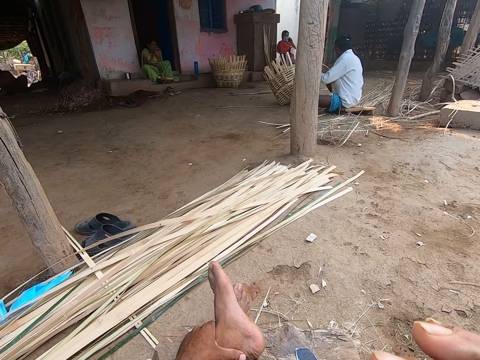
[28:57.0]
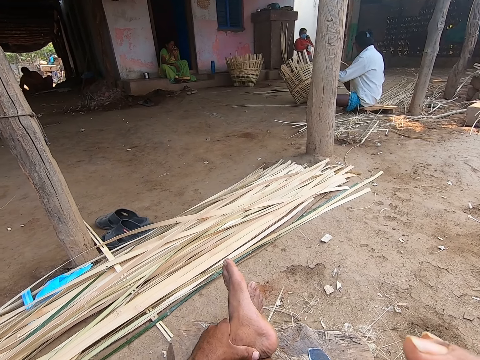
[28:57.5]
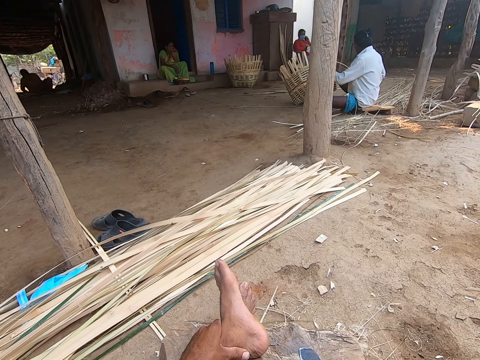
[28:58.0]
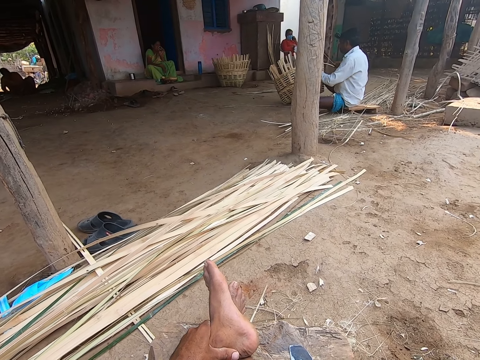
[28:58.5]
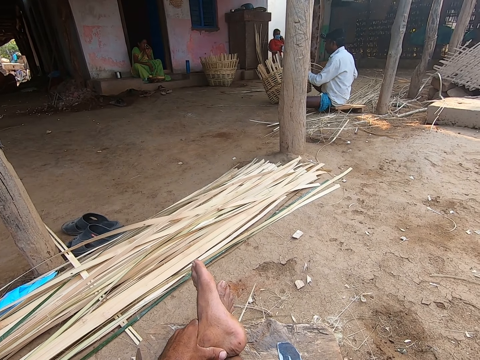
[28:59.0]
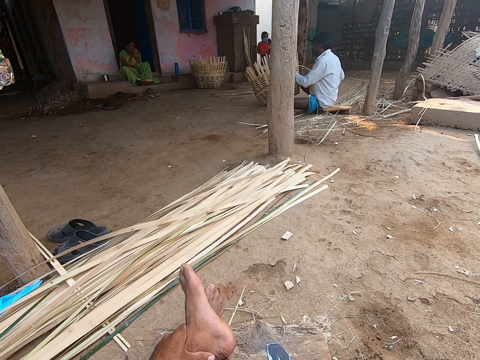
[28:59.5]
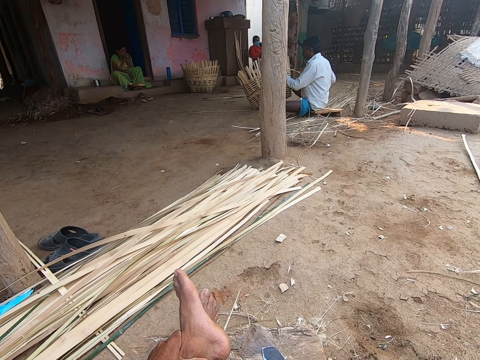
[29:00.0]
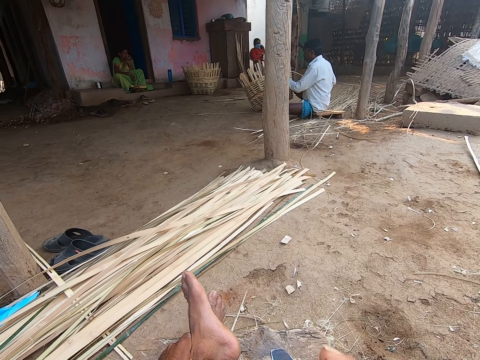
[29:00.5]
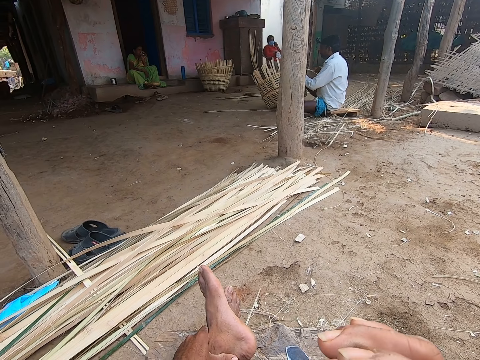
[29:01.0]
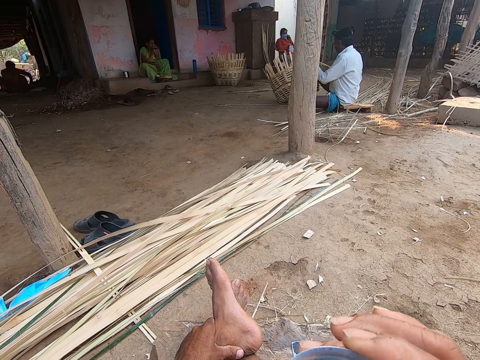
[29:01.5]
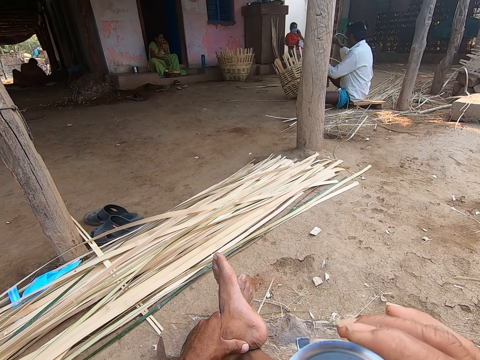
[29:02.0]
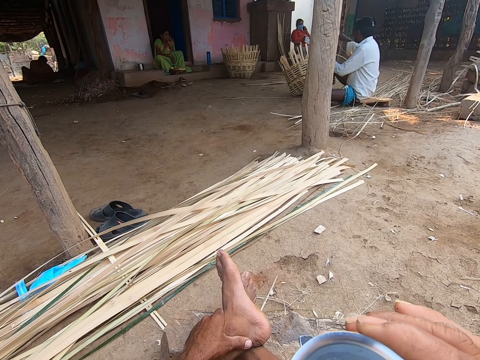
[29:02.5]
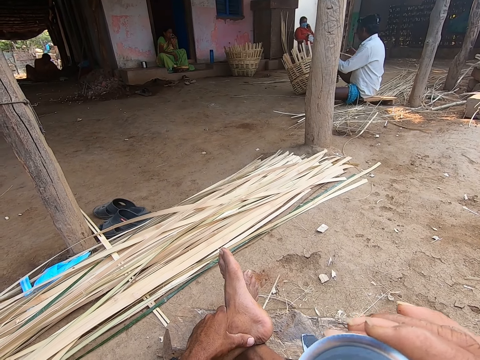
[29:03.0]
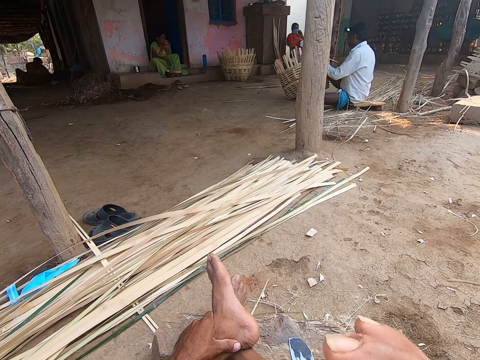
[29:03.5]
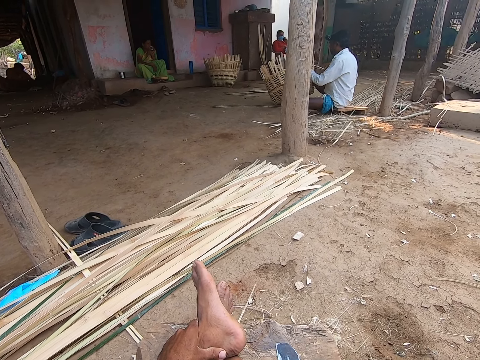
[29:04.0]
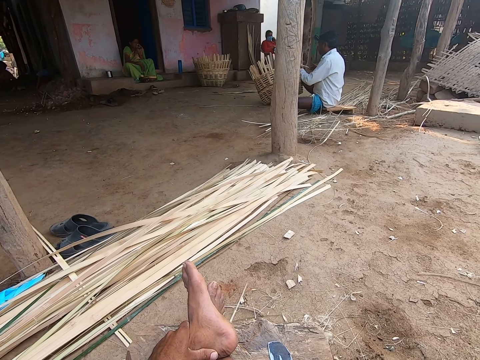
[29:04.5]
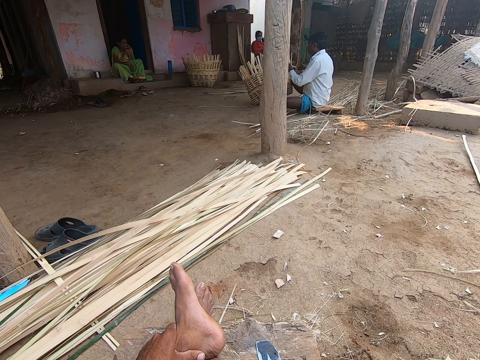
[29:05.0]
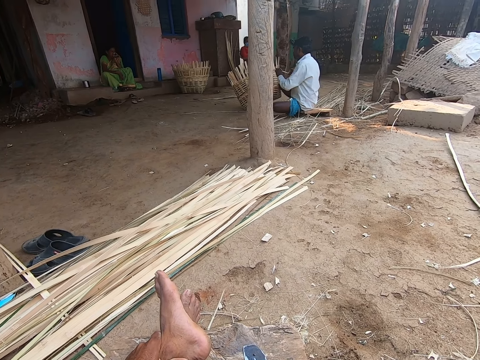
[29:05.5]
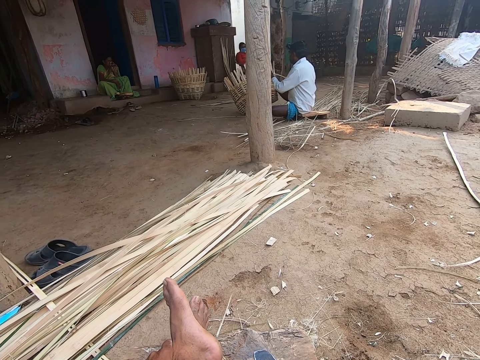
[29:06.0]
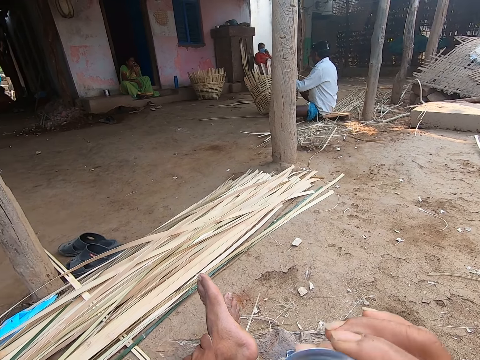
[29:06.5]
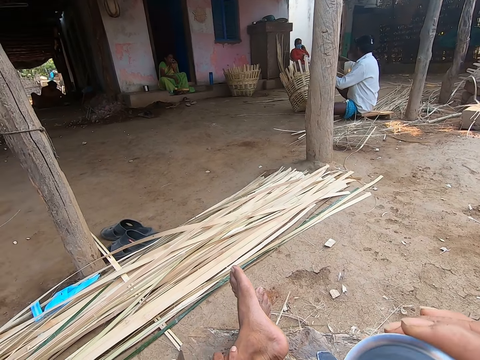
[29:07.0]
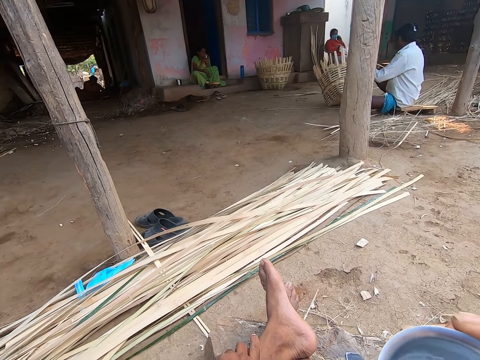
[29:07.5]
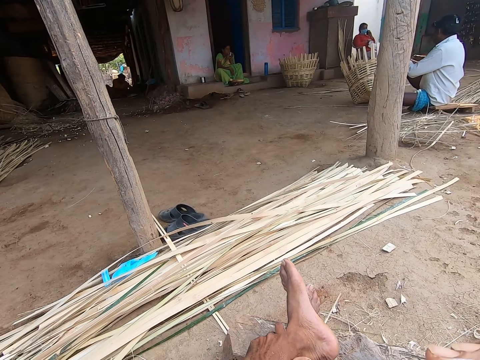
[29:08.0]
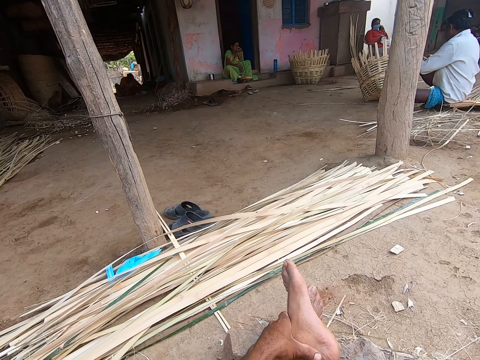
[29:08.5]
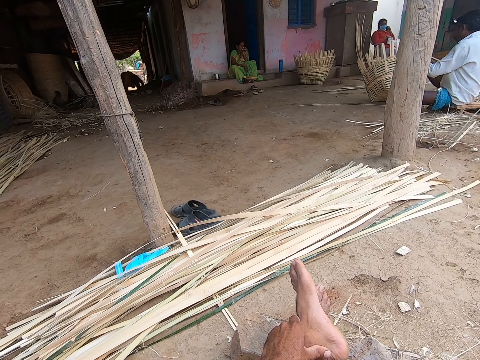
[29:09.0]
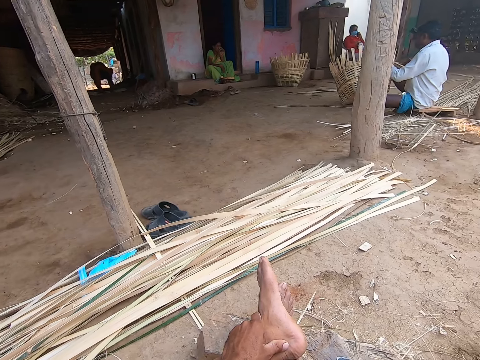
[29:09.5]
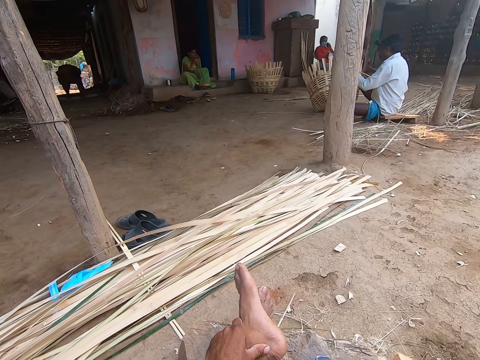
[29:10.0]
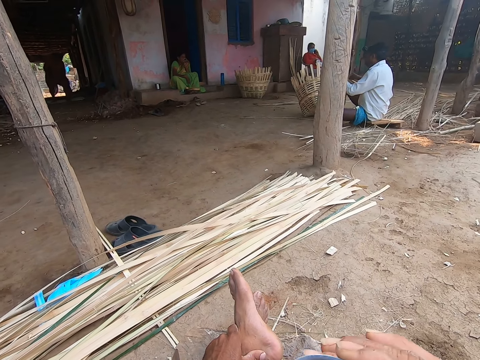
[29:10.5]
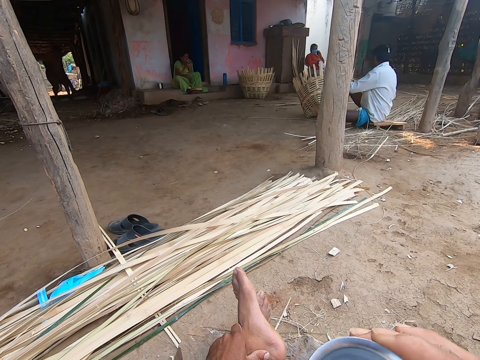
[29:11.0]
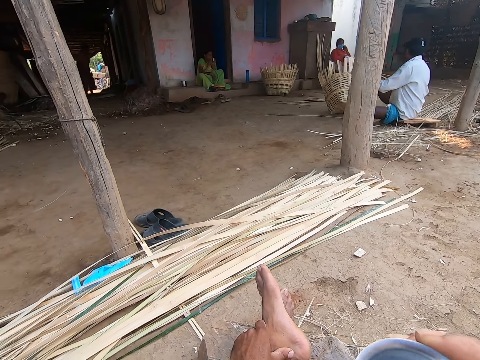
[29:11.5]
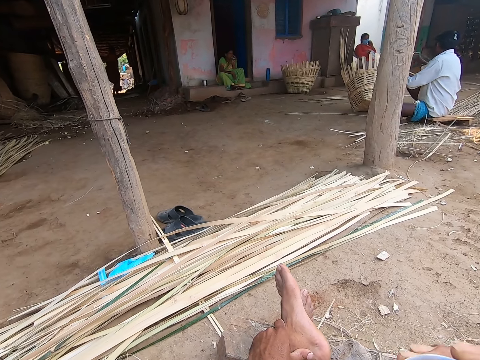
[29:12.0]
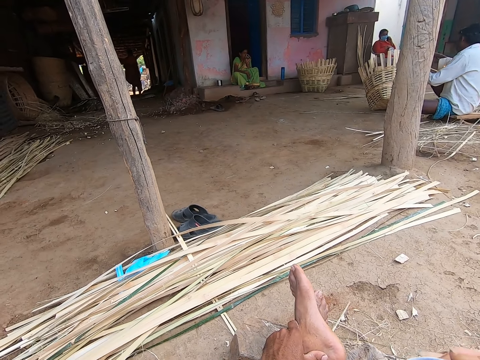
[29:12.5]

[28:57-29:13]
The camera wearer shakes the cup with his right hand. He drinks water from the cup in his right hand. He rubs his left leg with his left hand. He shakes the cup with his right hand. A man gets up from the ground.

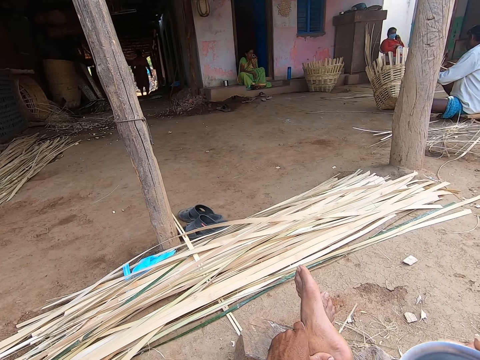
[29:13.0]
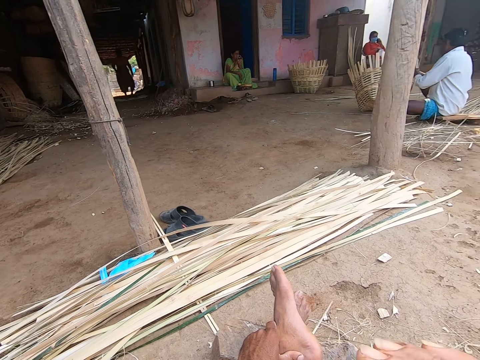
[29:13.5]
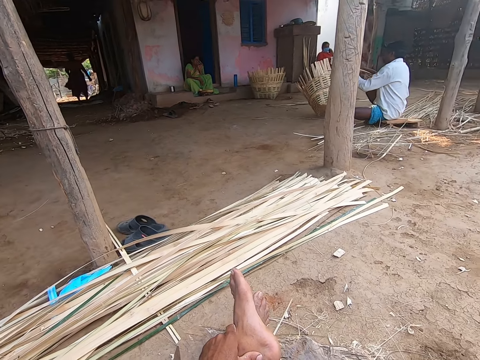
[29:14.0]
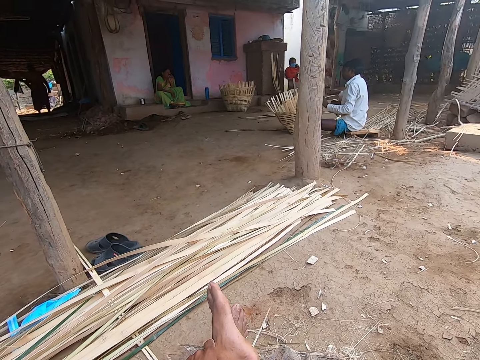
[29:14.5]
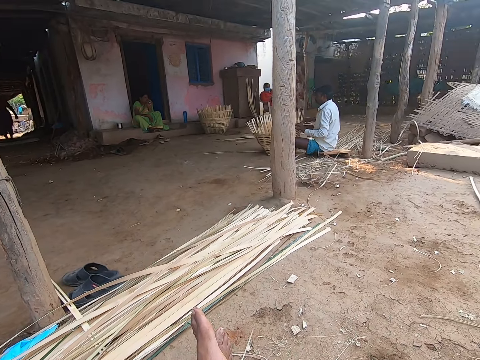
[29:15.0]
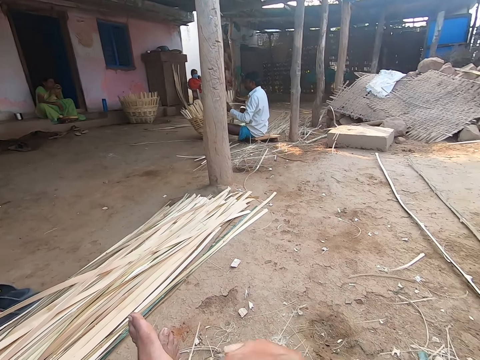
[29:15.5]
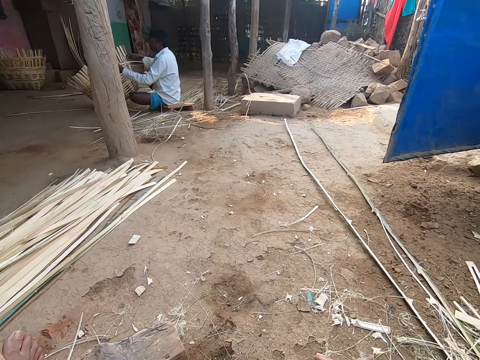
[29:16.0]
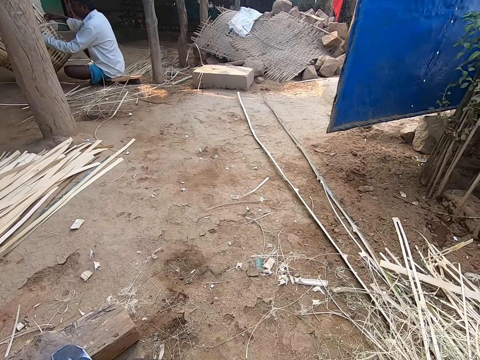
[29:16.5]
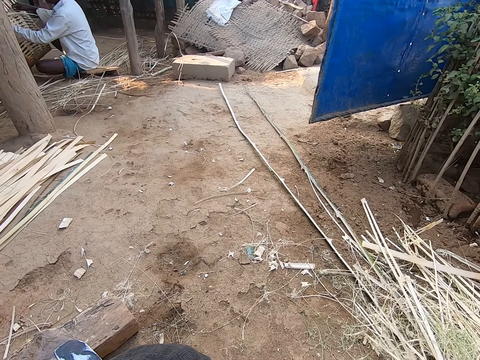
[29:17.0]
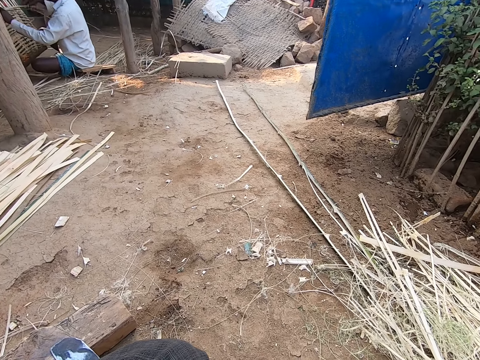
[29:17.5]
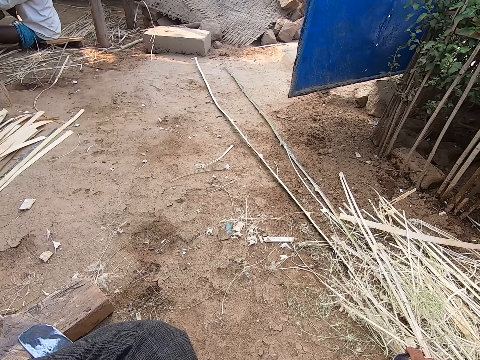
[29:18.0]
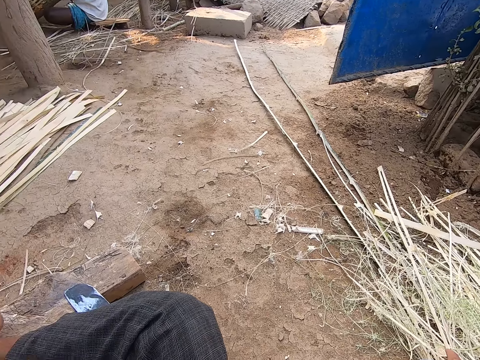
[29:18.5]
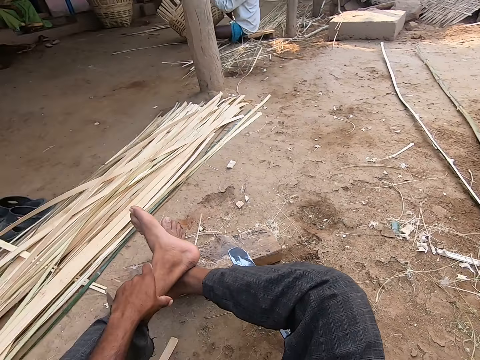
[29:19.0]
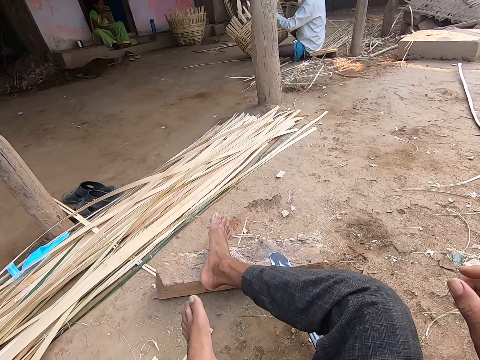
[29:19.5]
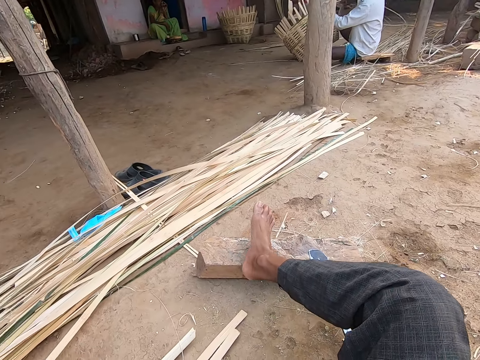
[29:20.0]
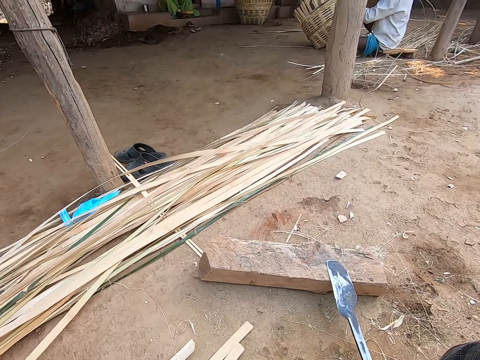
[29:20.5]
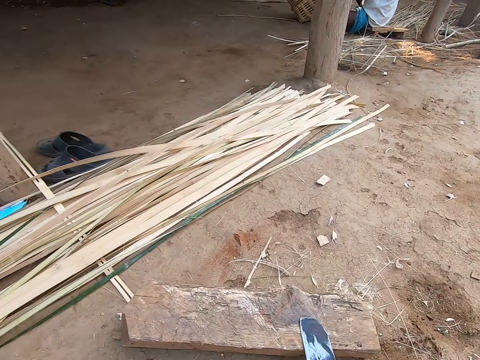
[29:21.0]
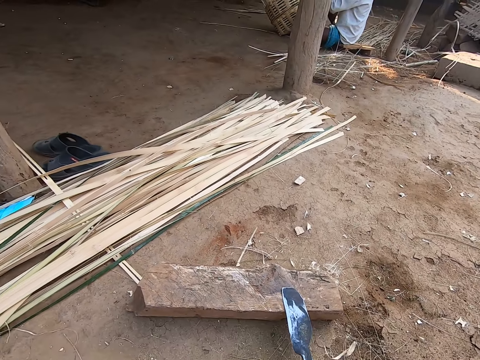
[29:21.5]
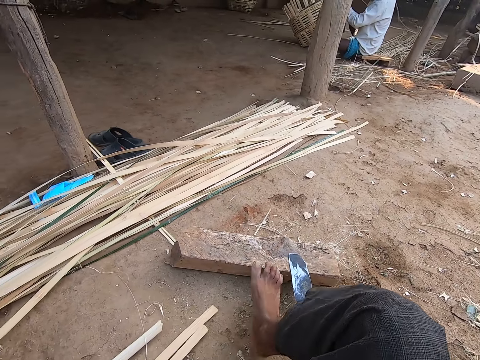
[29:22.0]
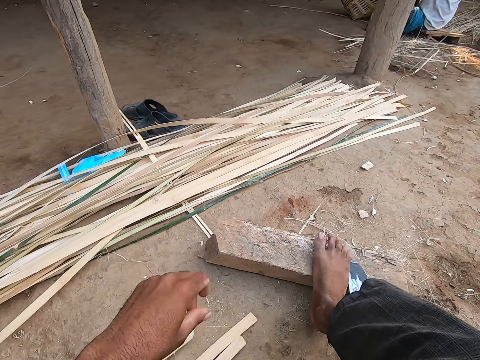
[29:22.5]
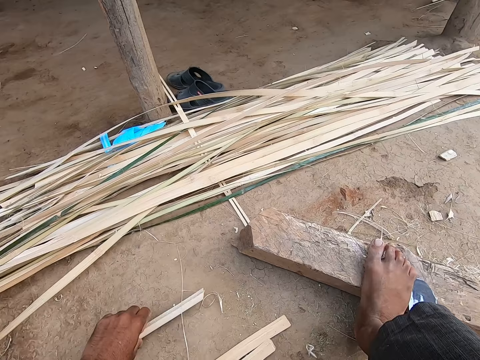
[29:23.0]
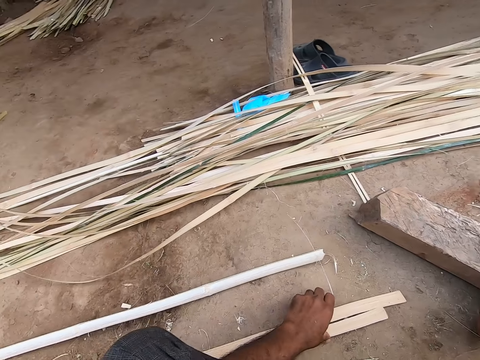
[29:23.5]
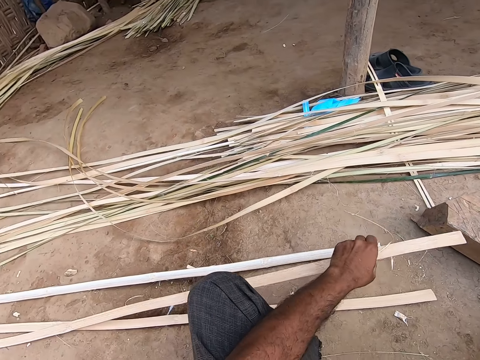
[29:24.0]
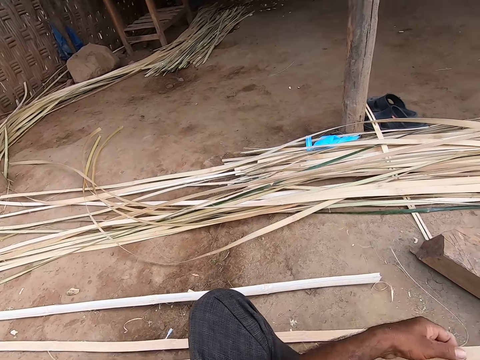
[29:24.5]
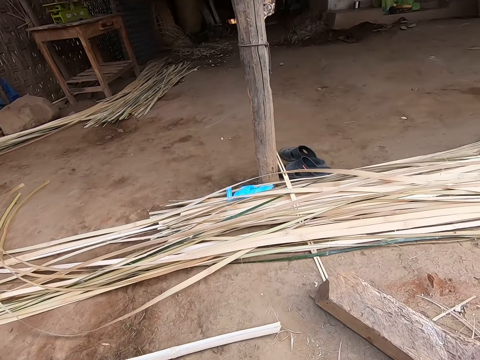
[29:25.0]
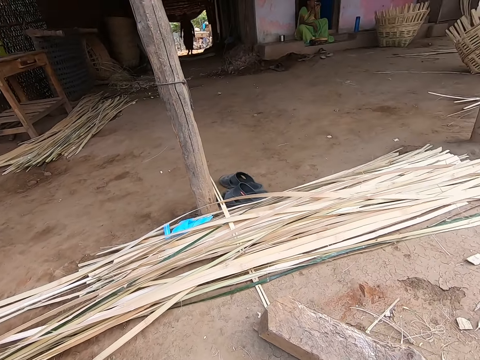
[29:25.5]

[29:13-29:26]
The camera wearer drops the cup on the ground with his right hand. He takes his left leg off his right leg. He adjusts himself. He takes his right leg off the piece of wood. He puts his right leg on the piece of wood. He moves a bamboo strip on the ground with his left hand. He picks up the bamboo strip from the ground with his left hand.
